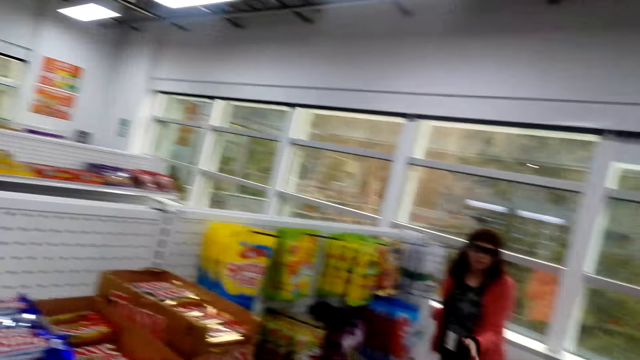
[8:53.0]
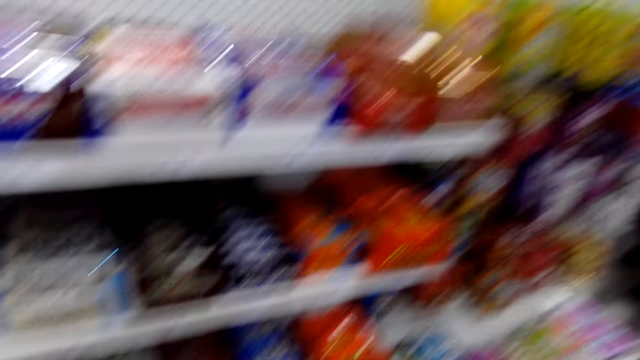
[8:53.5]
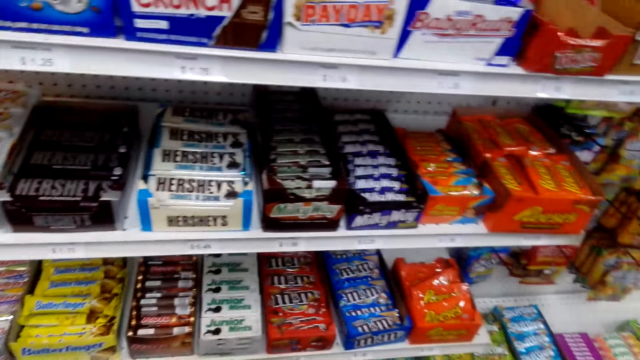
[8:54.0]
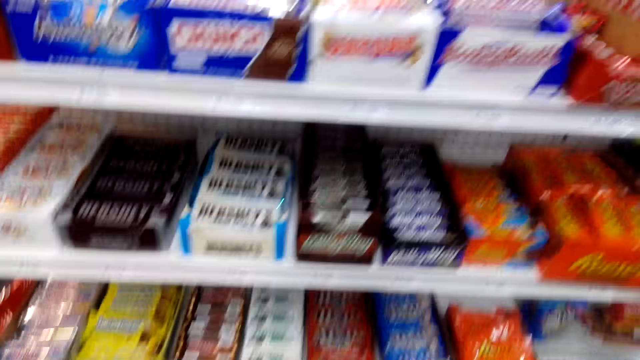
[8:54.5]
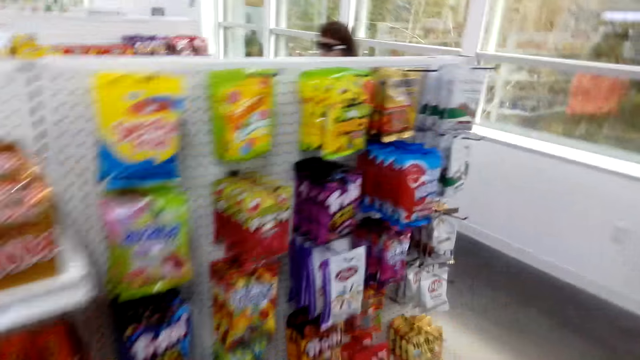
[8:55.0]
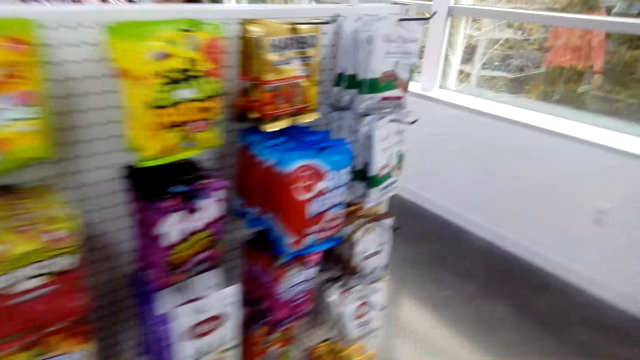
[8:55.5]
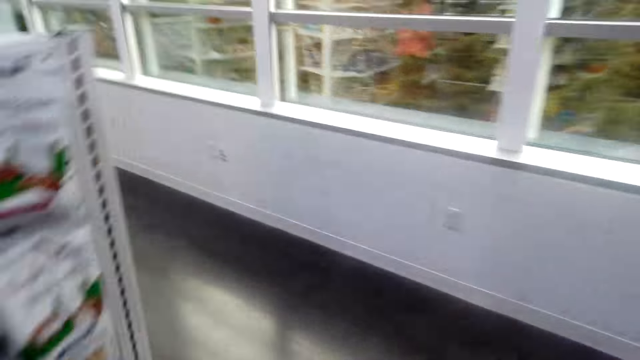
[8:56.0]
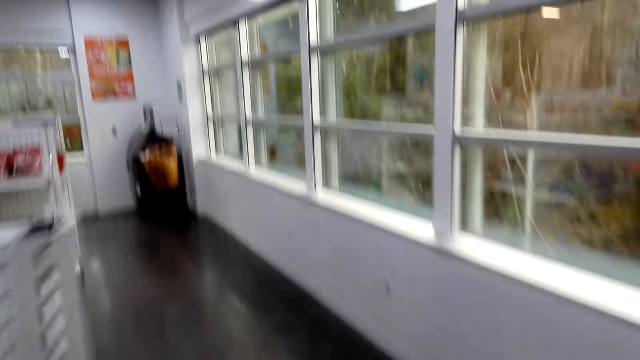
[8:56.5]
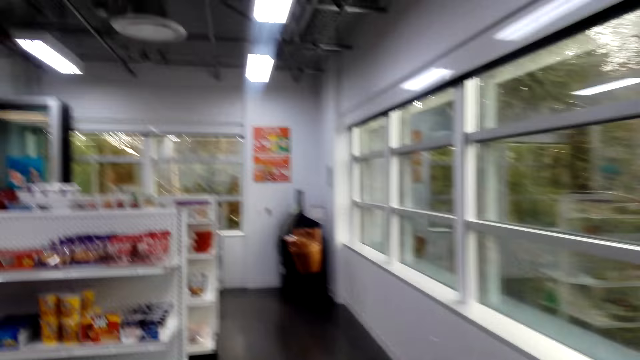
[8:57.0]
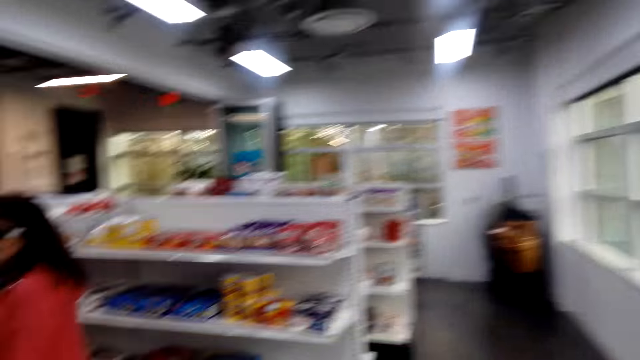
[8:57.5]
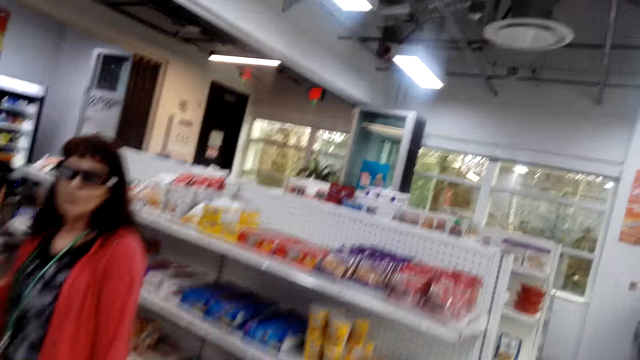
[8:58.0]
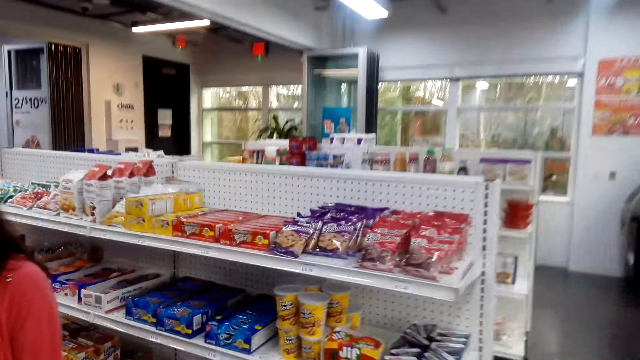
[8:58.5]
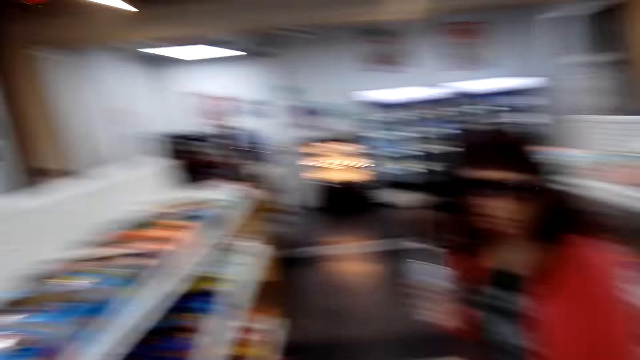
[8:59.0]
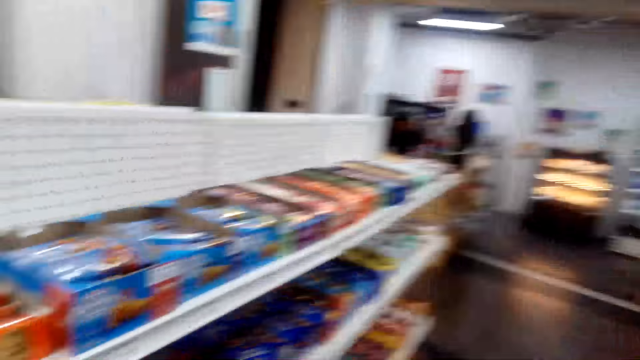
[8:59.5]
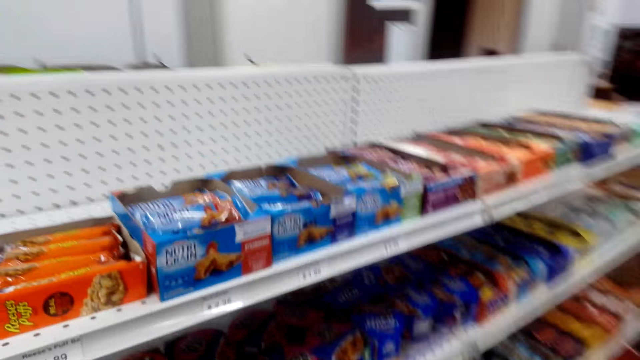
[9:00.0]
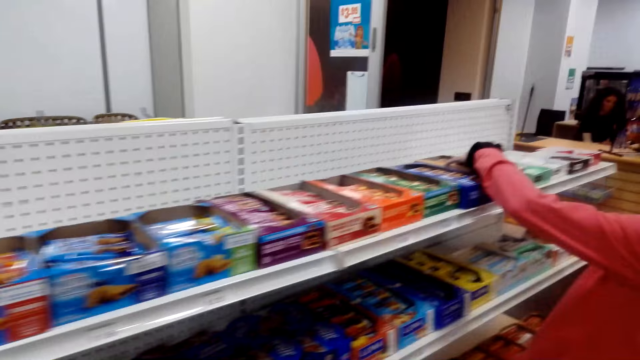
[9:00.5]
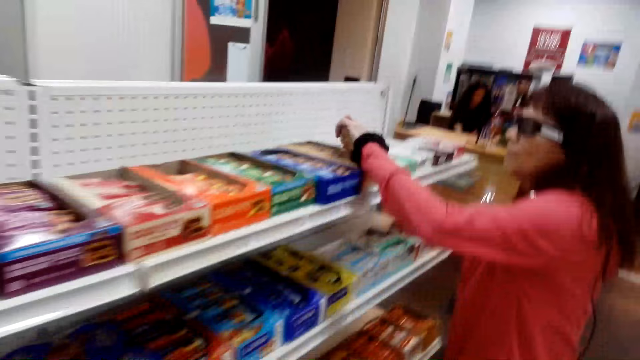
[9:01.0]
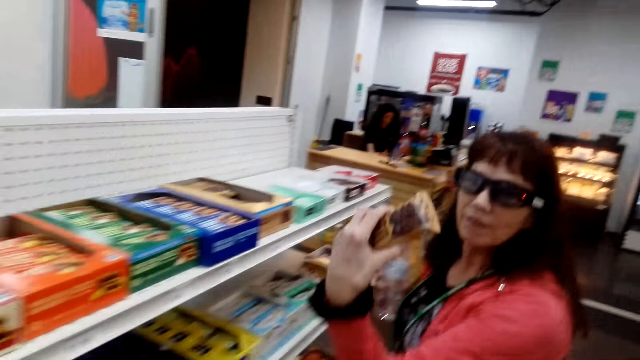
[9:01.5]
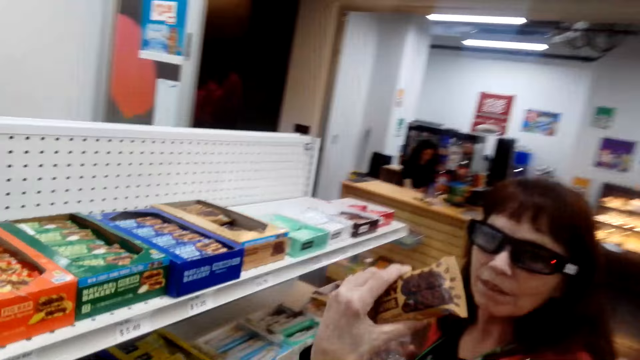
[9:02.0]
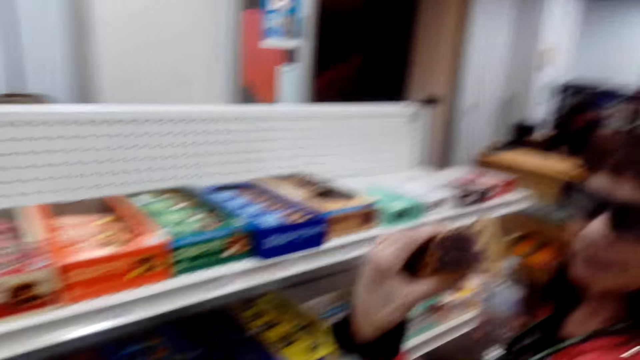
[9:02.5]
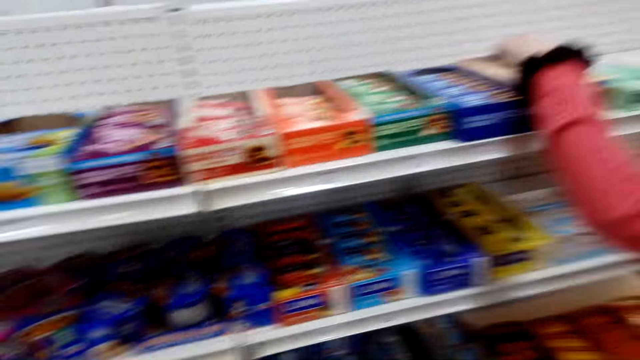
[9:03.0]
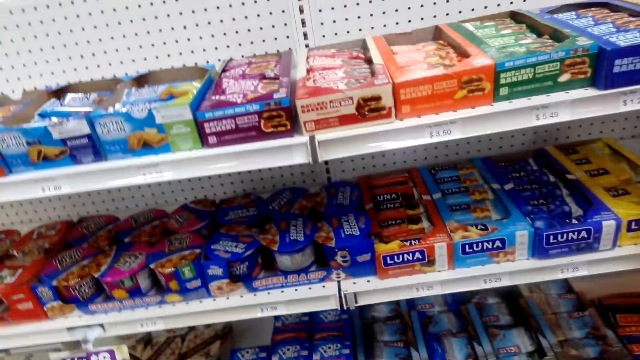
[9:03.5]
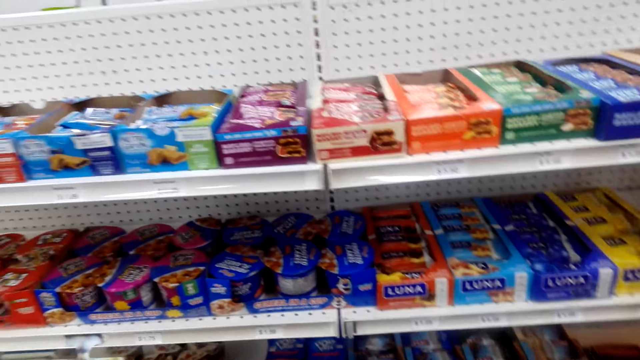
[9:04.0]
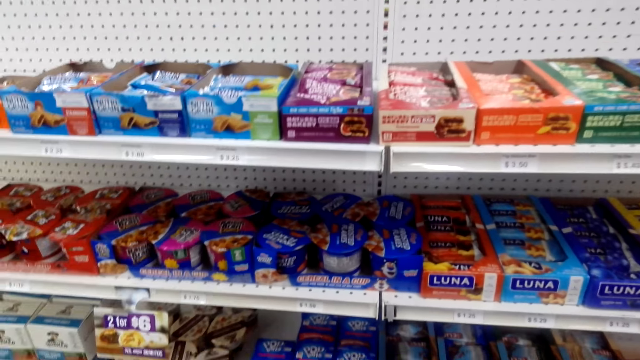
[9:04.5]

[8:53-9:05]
The camera wearer looks at the shelf. A woman talks with the camera wearer. The camera wearer walks in the store. They talk with the woman. The woman talks with the camera wearer. The woman takes a sachet. The woman shows the camera wearer the sachet and talks with the camera wearer. The camera wearer talks with the woman. They look at the sweets.

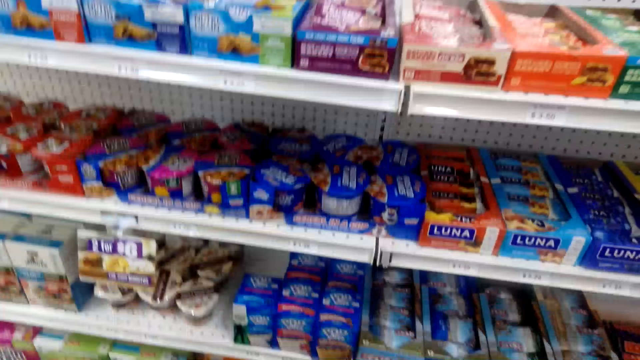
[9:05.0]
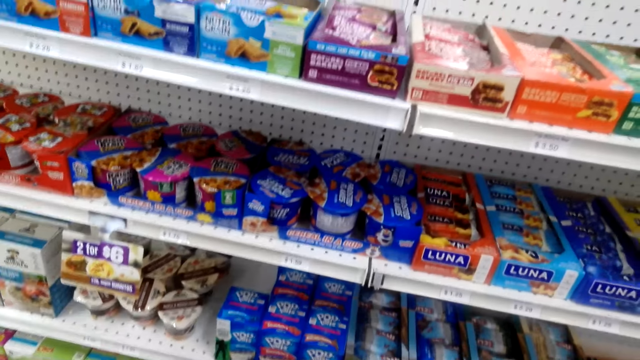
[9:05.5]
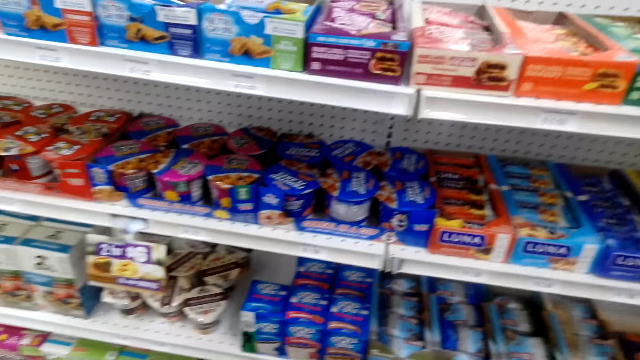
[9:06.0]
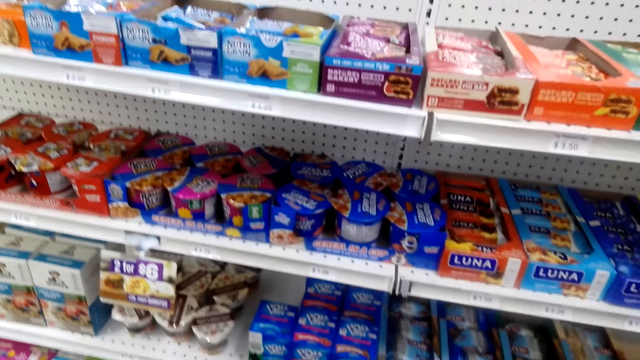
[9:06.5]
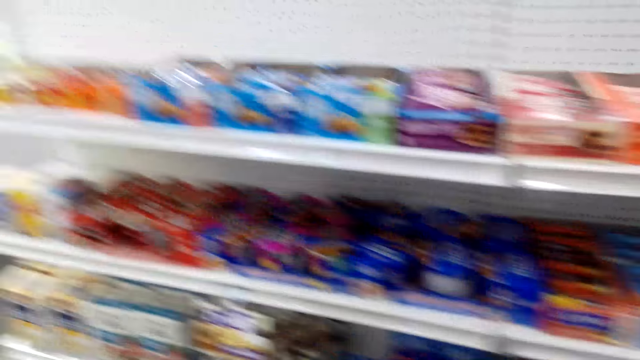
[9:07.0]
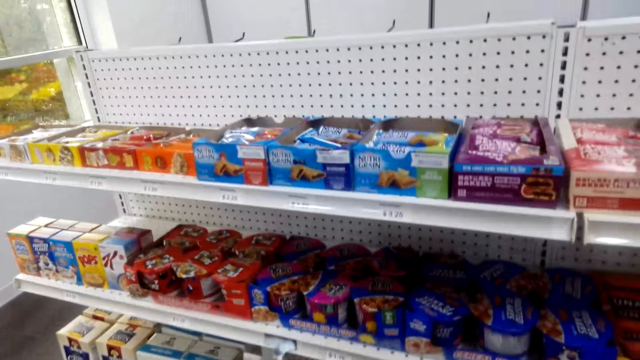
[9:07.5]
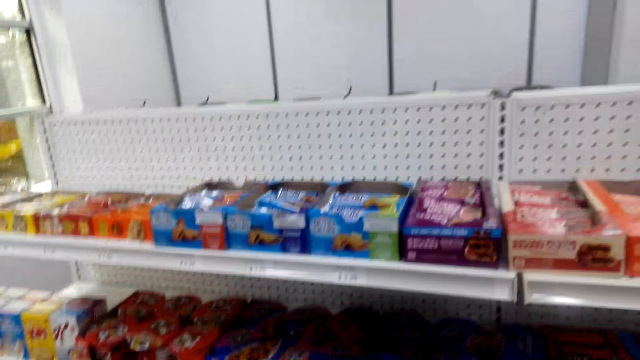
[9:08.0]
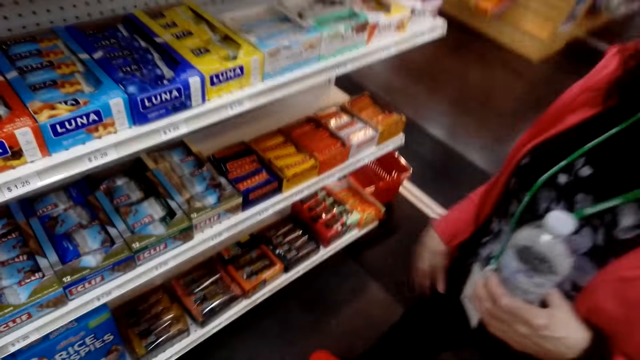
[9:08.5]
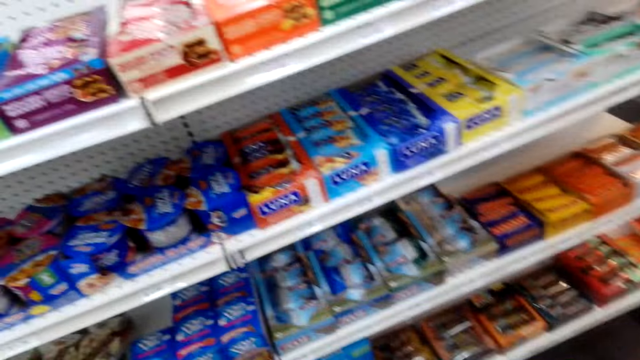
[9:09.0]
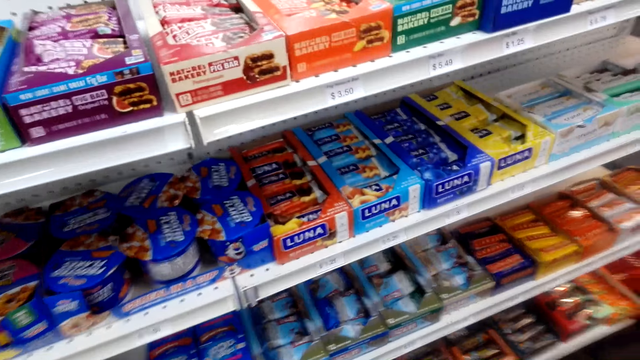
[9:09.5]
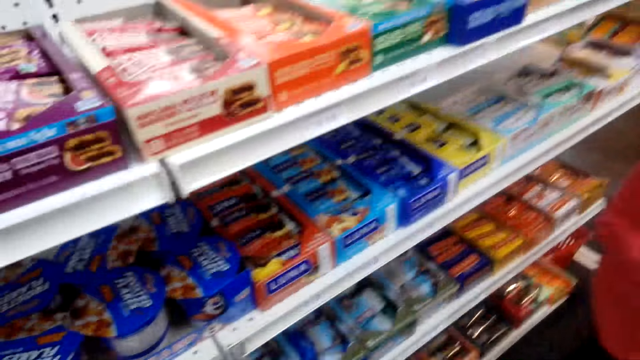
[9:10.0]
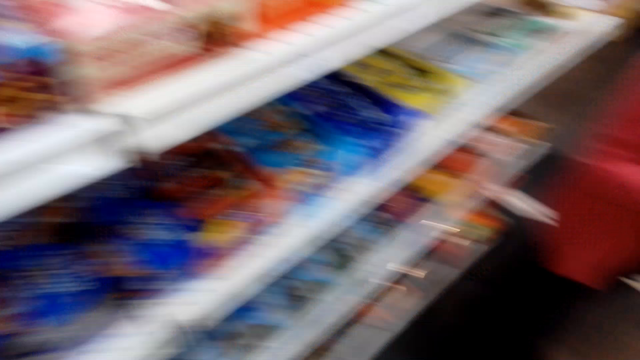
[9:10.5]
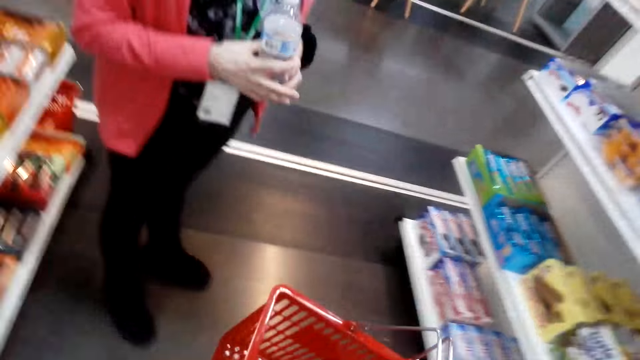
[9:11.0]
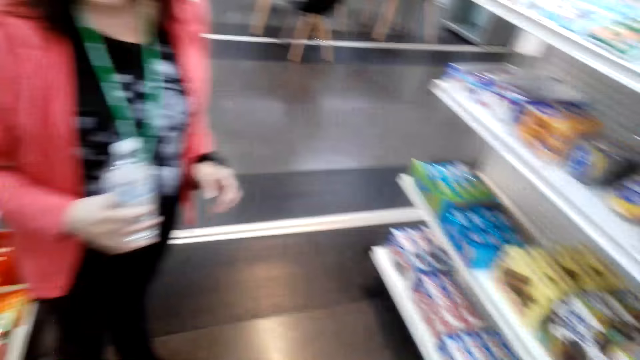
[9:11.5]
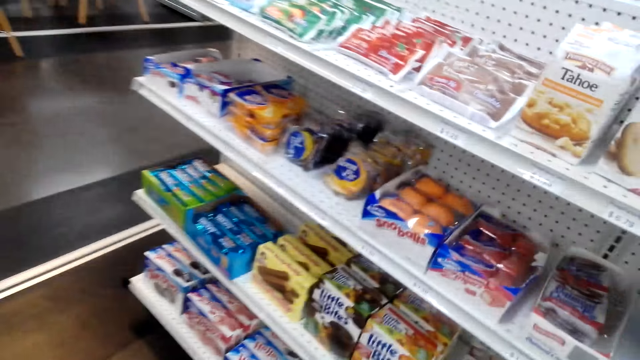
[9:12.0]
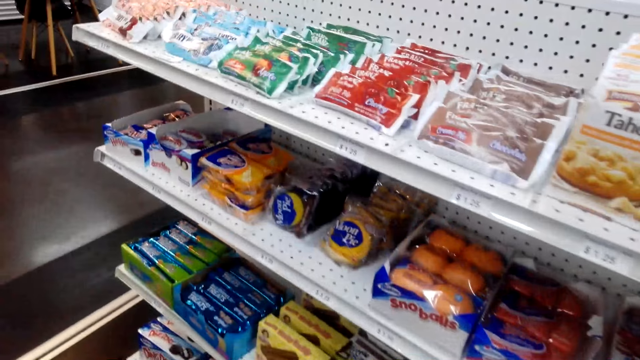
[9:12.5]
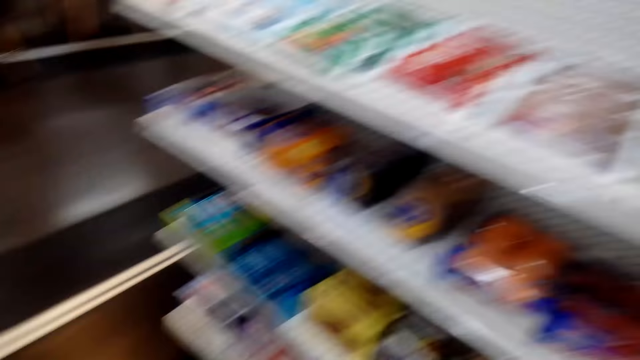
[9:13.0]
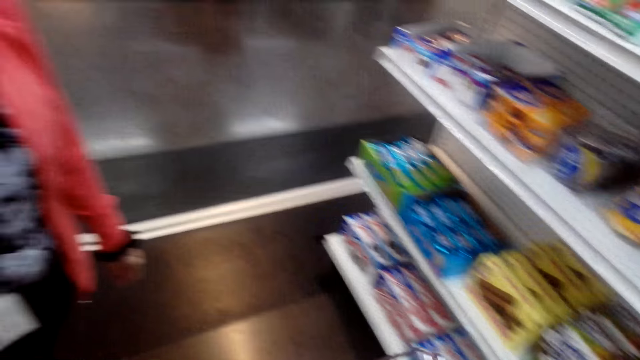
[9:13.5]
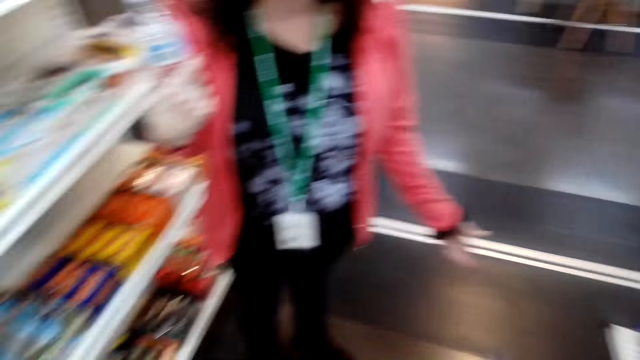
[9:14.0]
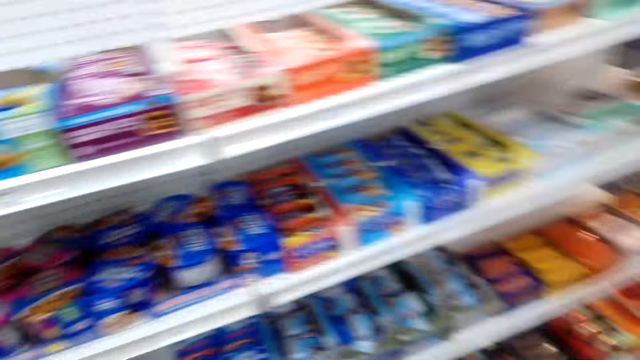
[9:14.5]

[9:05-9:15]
A woman talks with the camera wearer. The camera wearer talks with the woman. The woman talks with the camera wearer. The camera wearer talks with the woman. The woman talks with the camera wearer. The camera wearer looks at the shelves. They talk with the woman and turn around.
